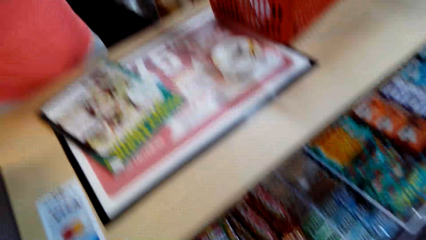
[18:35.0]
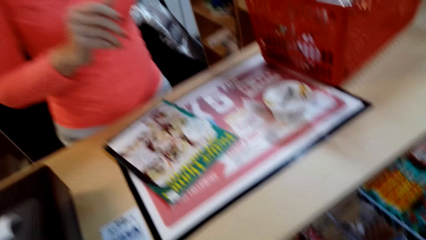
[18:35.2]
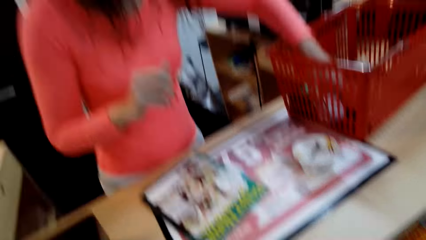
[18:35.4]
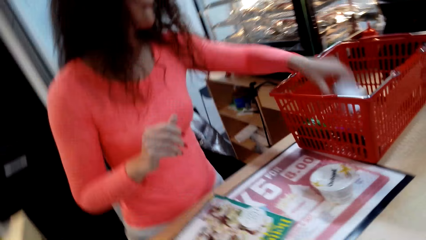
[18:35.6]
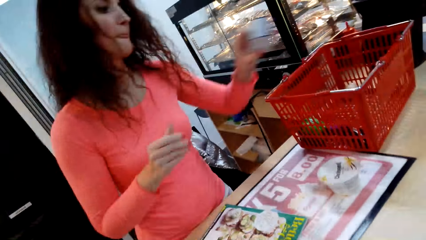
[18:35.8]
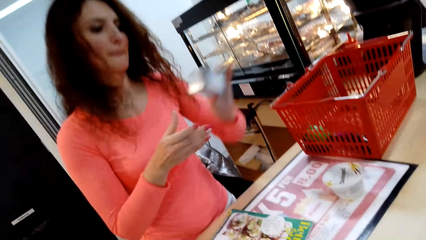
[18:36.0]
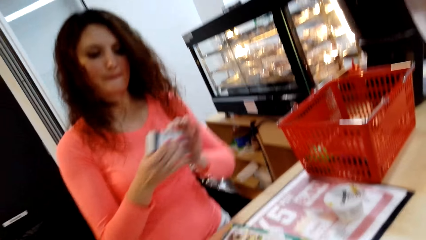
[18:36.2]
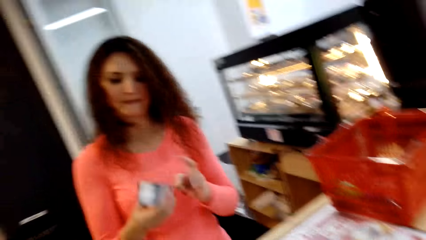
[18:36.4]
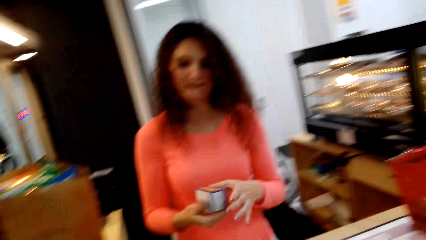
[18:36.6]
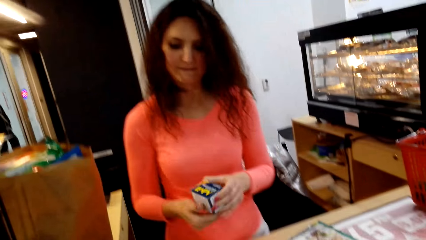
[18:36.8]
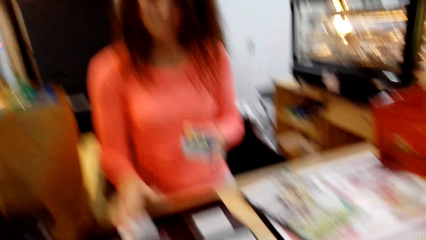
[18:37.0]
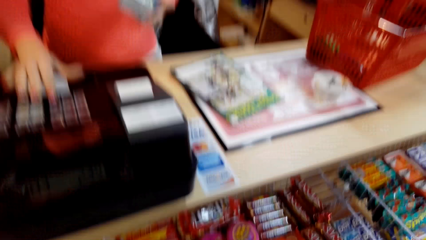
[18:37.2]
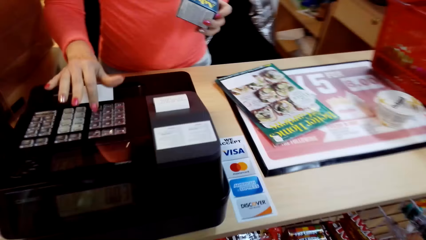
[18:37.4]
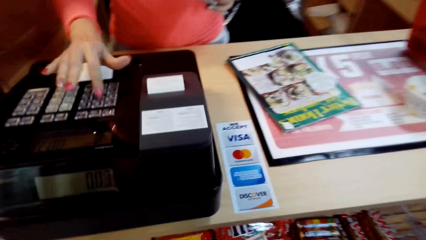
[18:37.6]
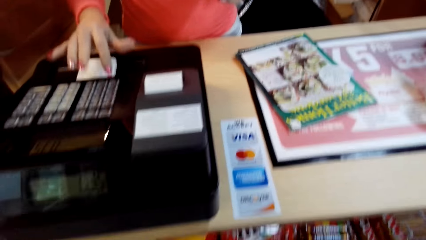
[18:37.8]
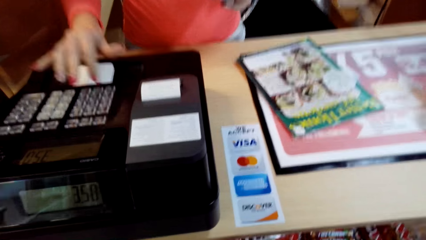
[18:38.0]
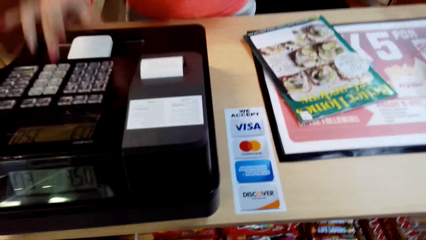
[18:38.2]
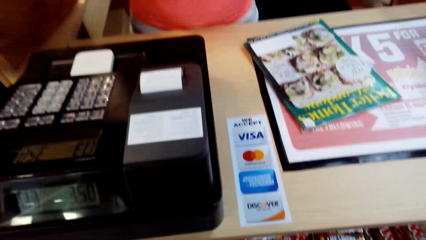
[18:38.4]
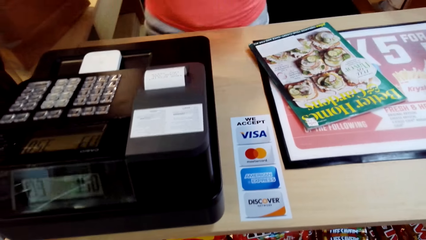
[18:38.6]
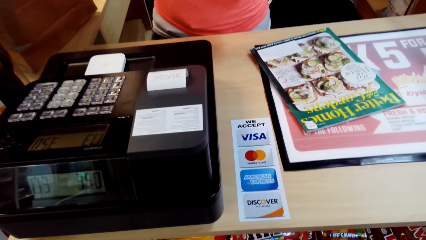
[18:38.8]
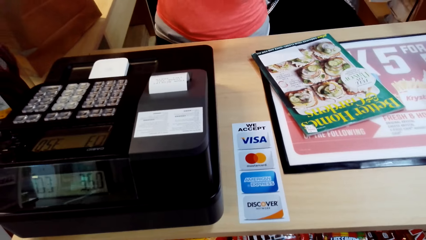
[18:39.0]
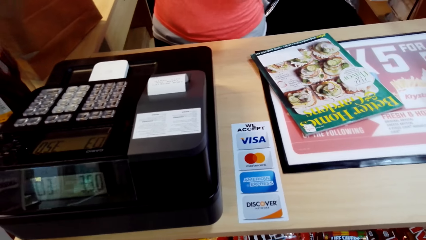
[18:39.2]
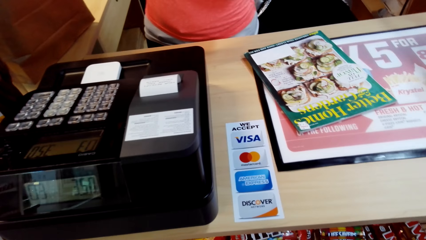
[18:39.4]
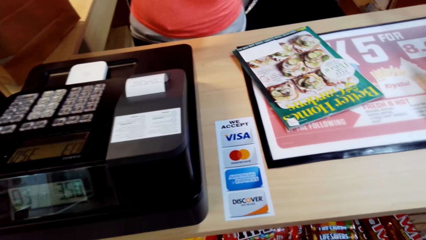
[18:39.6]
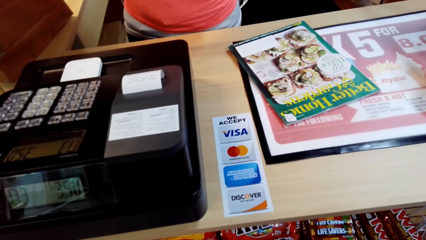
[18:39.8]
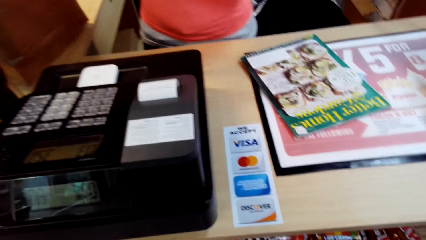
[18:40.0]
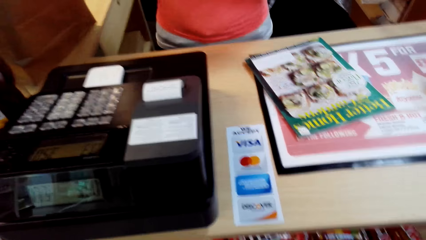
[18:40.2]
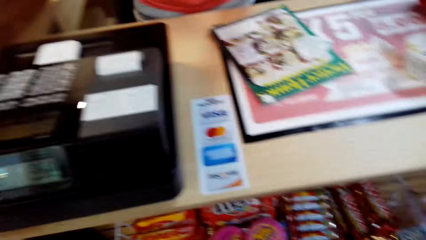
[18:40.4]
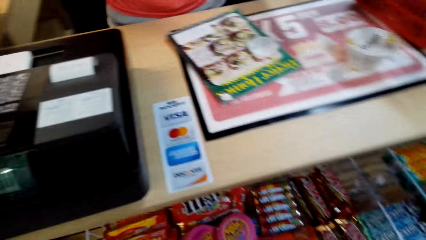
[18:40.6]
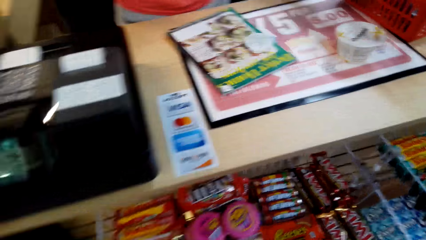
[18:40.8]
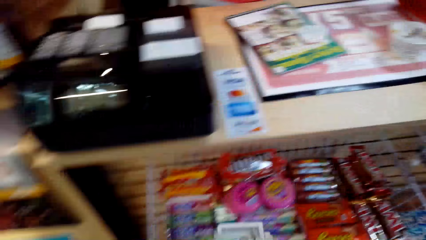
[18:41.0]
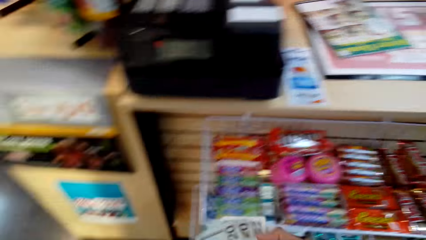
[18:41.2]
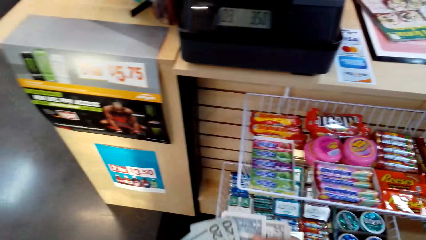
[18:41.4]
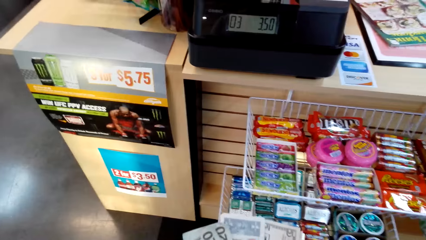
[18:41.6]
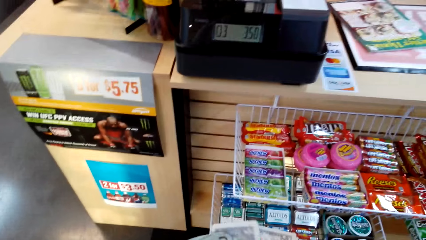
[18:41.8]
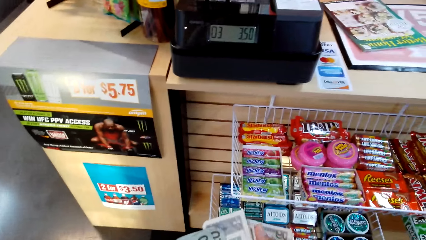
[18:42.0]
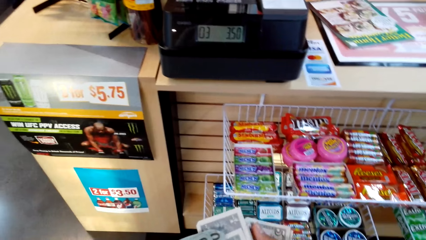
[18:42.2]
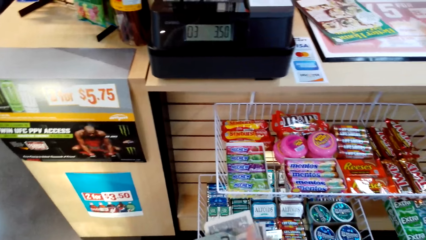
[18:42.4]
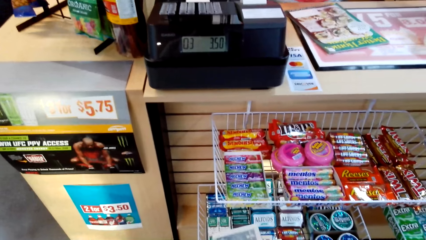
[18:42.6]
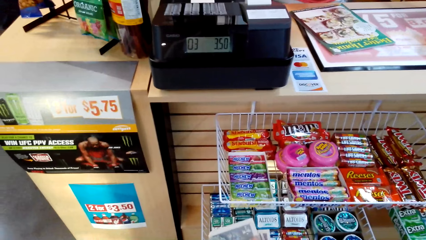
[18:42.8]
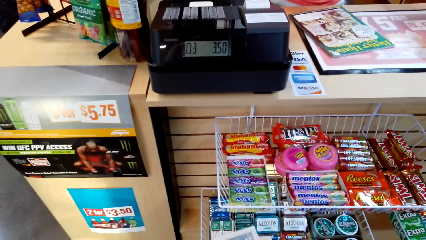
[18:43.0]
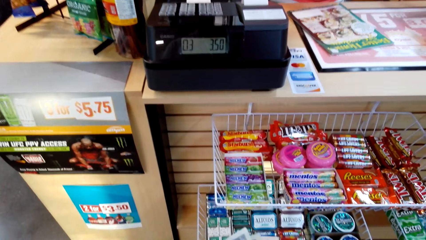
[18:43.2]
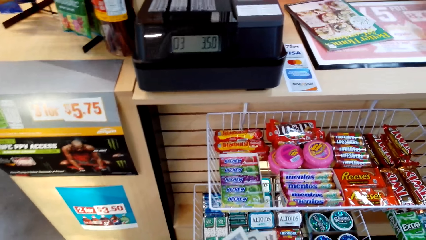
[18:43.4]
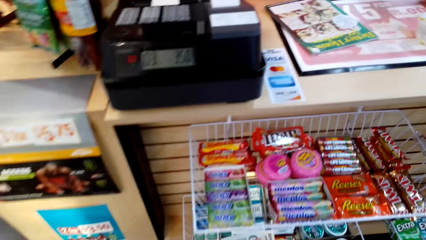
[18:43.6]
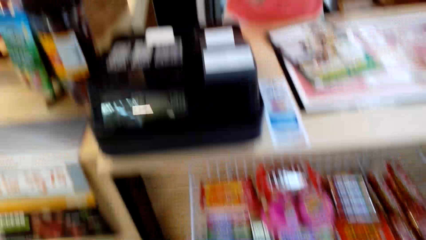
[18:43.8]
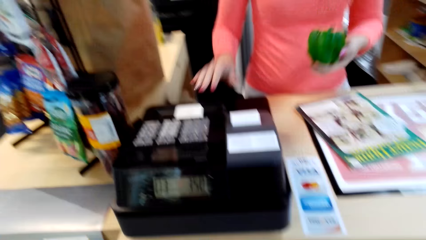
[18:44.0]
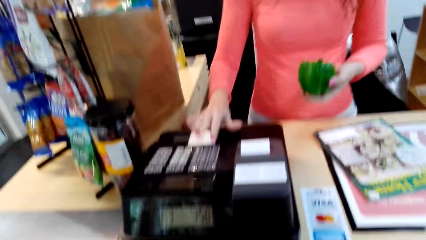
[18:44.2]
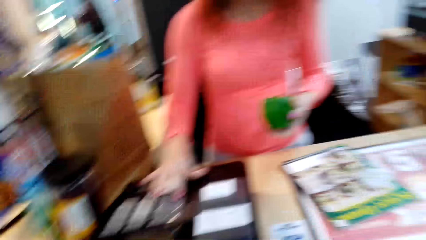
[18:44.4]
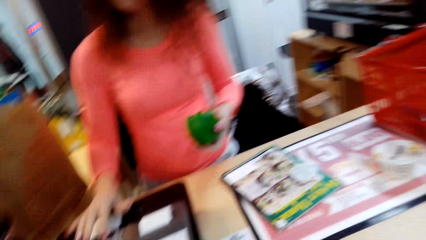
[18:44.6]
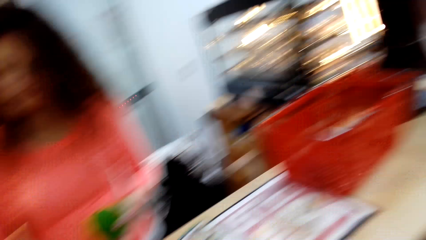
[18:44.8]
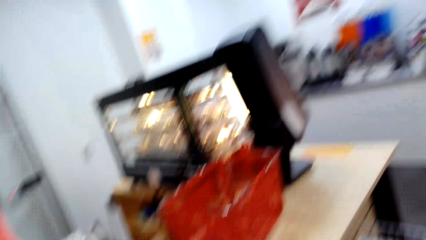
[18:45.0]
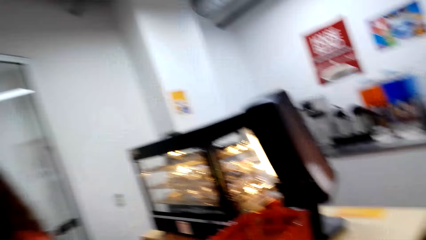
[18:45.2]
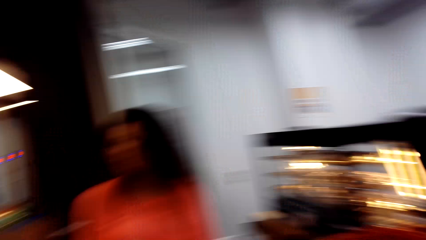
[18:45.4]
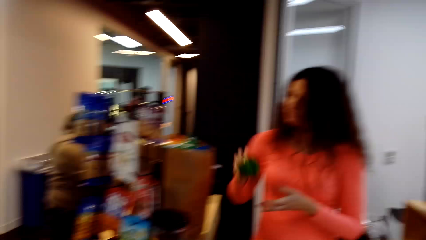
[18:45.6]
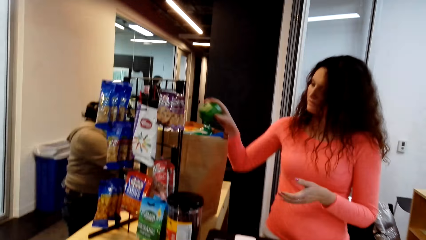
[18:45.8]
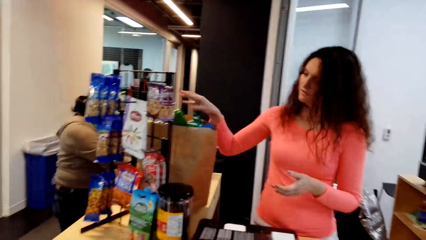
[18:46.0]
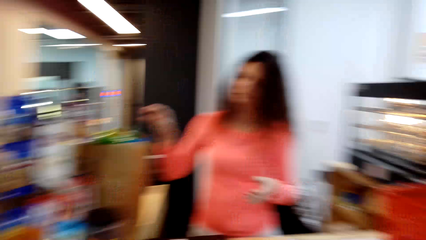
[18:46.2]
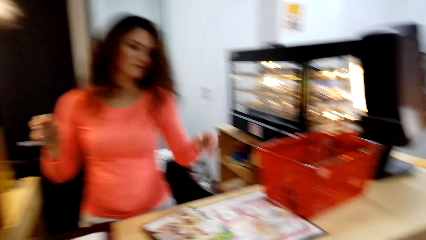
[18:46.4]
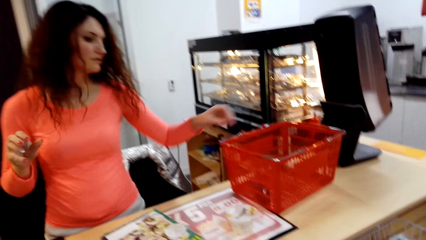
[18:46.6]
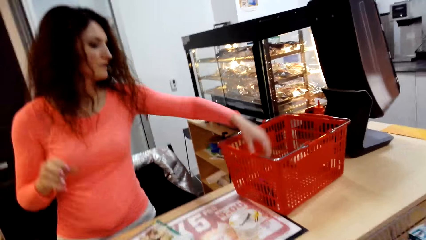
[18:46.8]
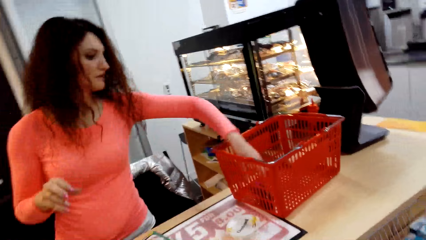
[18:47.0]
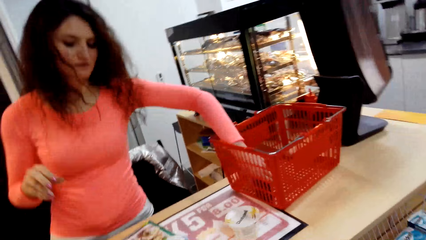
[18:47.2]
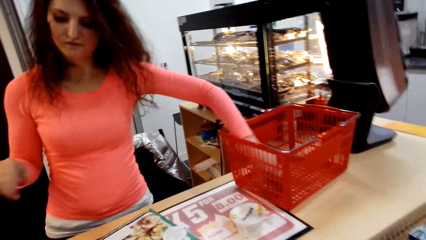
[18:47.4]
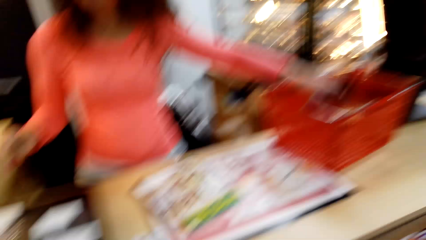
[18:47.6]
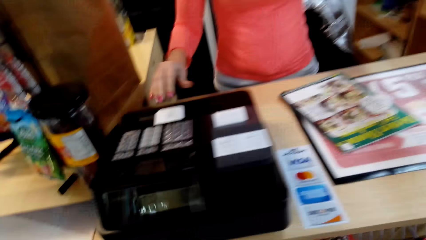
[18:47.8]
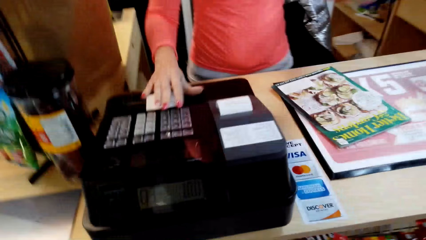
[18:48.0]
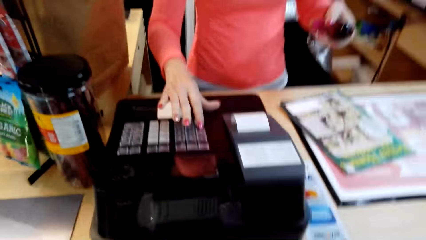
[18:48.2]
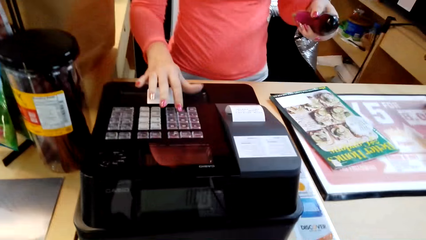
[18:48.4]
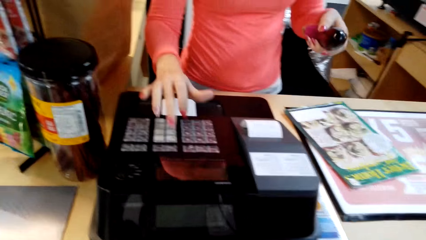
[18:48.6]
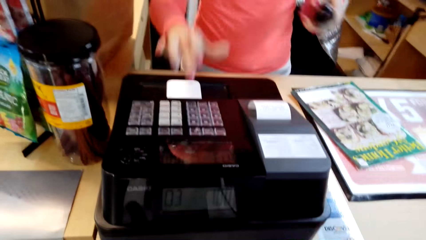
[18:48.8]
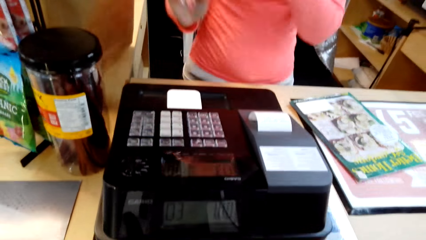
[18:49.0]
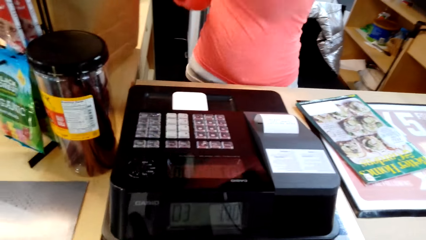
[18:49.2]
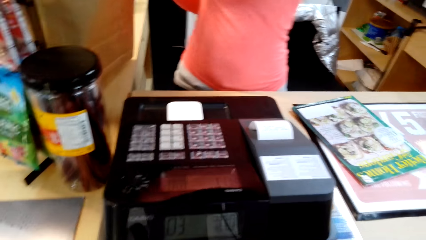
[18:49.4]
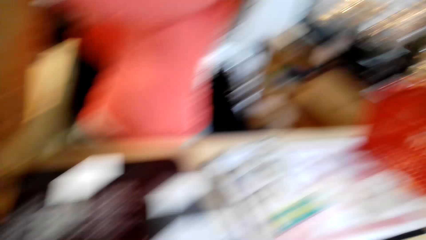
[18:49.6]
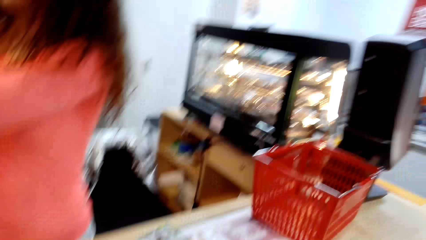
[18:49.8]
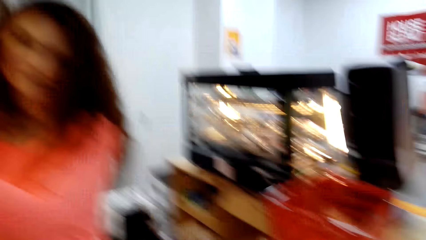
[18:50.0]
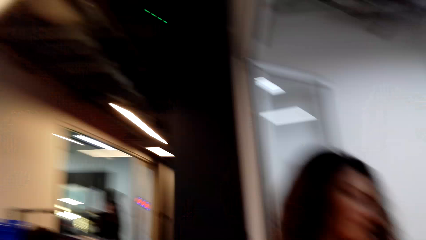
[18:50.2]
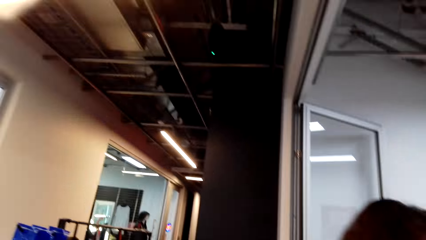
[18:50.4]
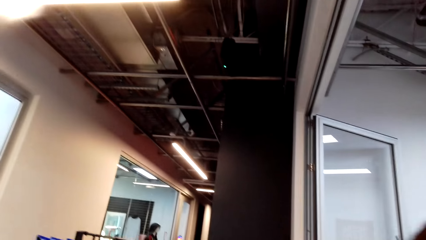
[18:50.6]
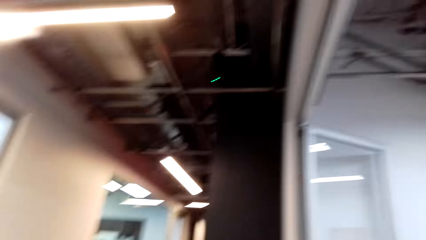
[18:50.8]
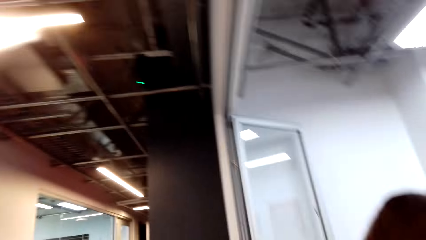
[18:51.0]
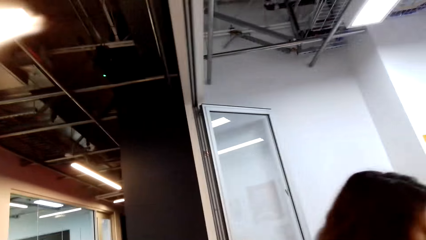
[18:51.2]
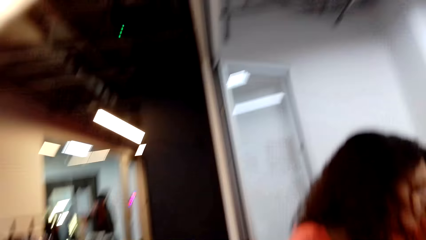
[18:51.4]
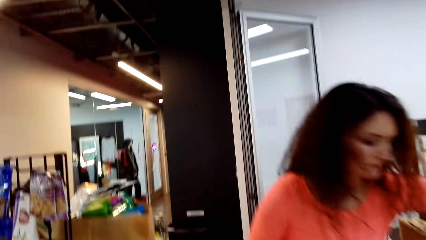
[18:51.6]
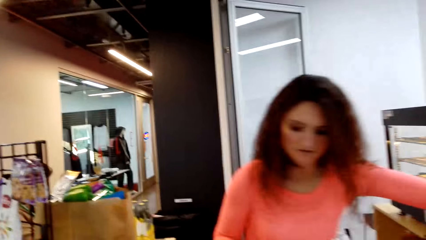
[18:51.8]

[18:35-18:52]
The woman picks an item from the basket. The camera wearer looks at the woman. The woman holds an item and keys details in a machine. The camera wearer looks around. They look at the items placed on the shelves. They look at a poster on a counter. They hold money. The woman keys details in the machine. The camera wearer looks around. The woman puts fruit in the paper bag. The camera wearer looks at the woman. The woman puts a hand in the basket and picks an item from the basket. The camera wearer looks at the machine. The woman keys details in the machine and puts an item in the paper bag. The camera wearer looks around. They look at the roof.
